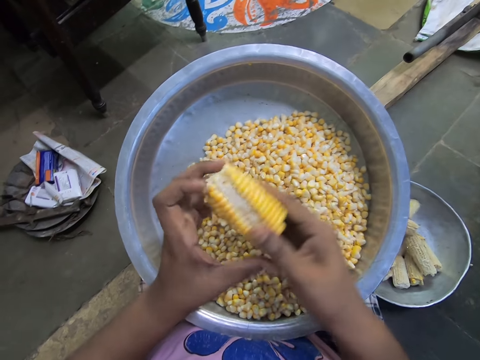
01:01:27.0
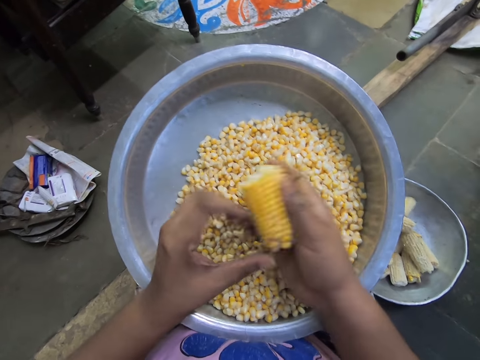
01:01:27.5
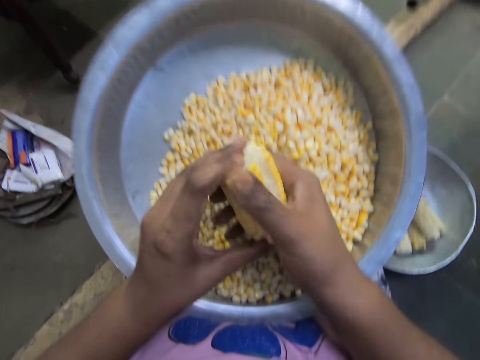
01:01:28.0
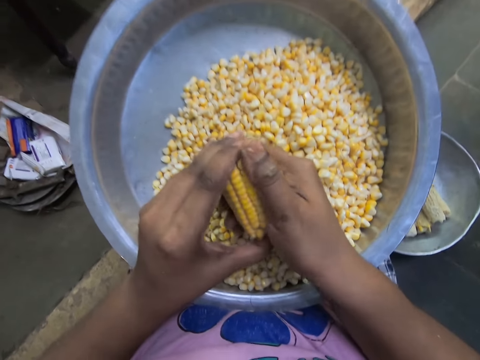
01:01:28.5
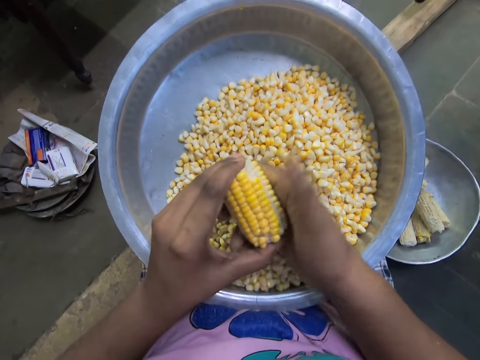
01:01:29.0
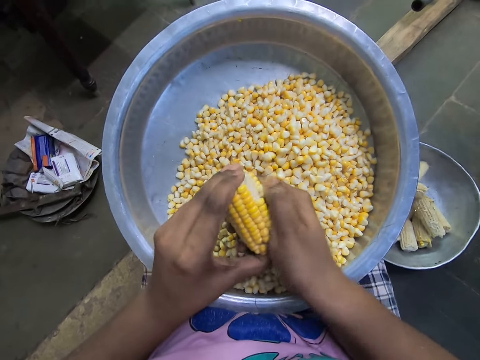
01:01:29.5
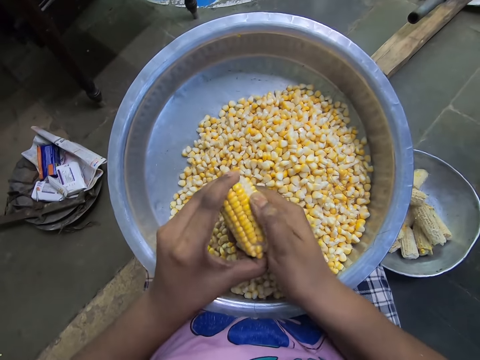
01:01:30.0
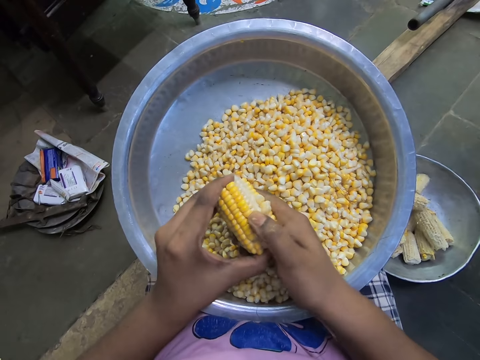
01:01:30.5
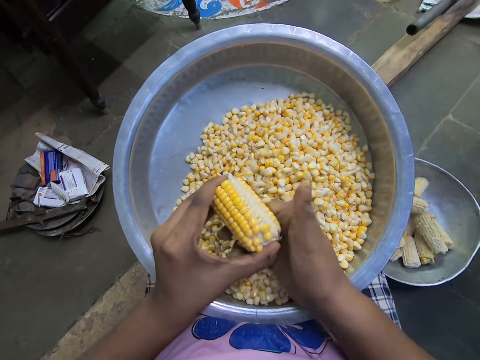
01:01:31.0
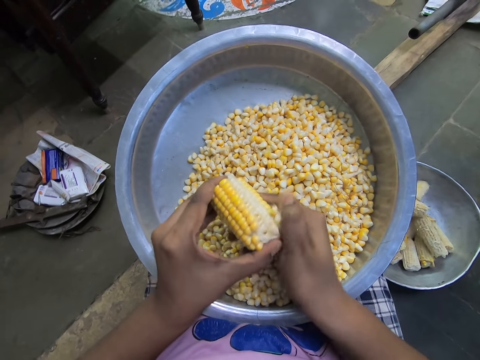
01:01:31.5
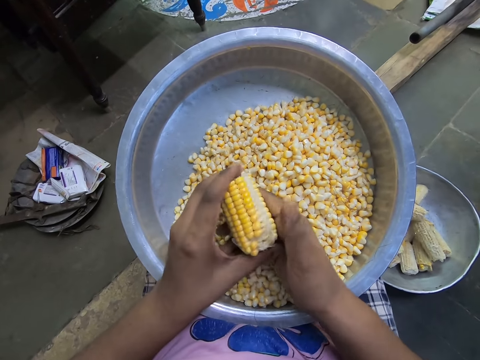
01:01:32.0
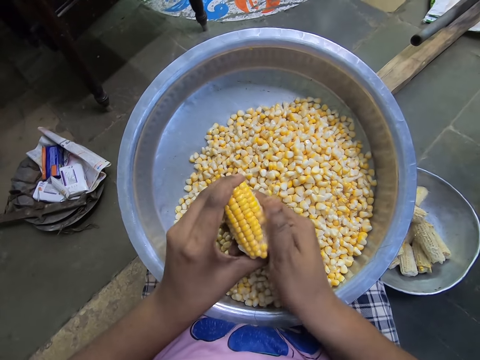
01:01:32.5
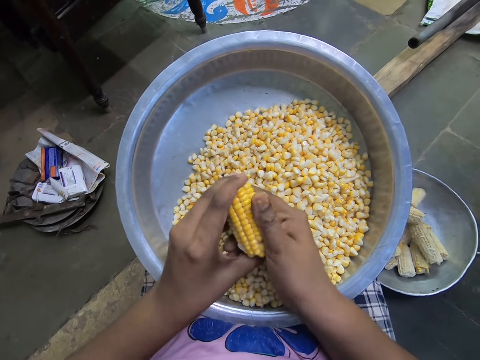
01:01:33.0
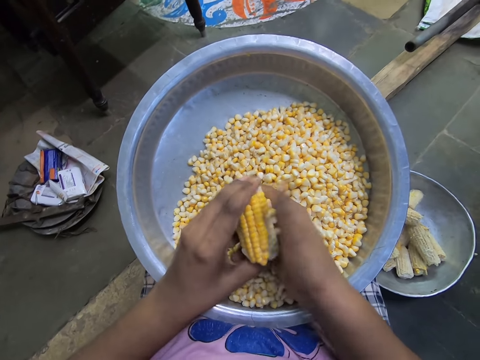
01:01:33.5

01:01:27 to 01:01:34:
The camera wearer adjusts the corn with both hands. She peels some seeds of the corn in her left hand with her right hand into the basin on her legs.

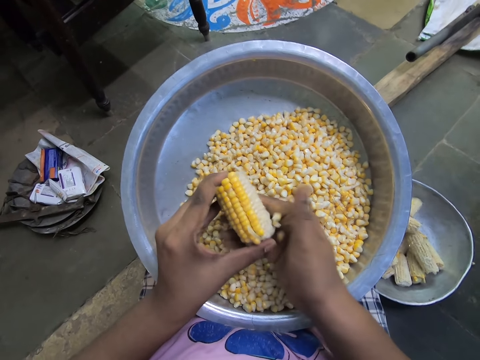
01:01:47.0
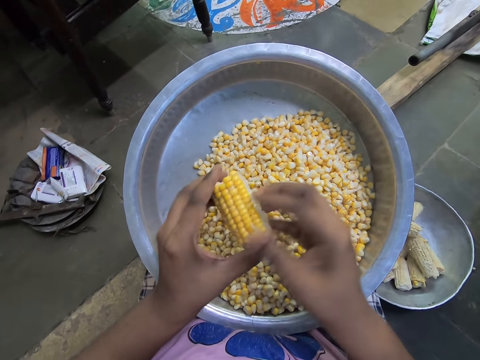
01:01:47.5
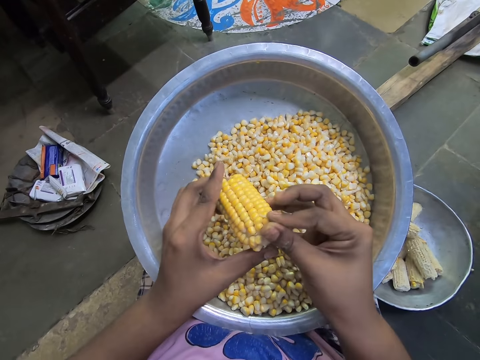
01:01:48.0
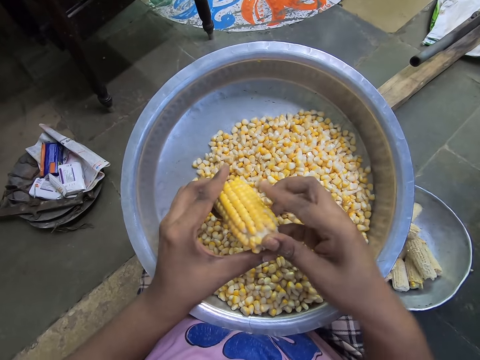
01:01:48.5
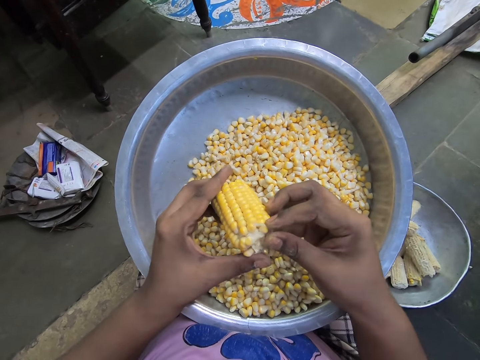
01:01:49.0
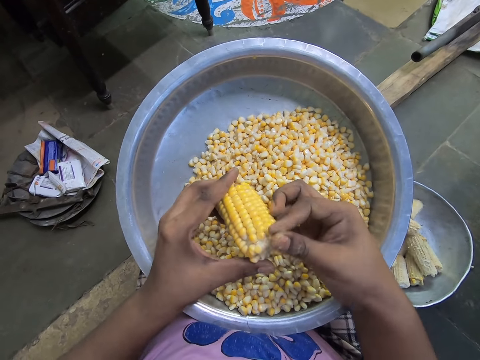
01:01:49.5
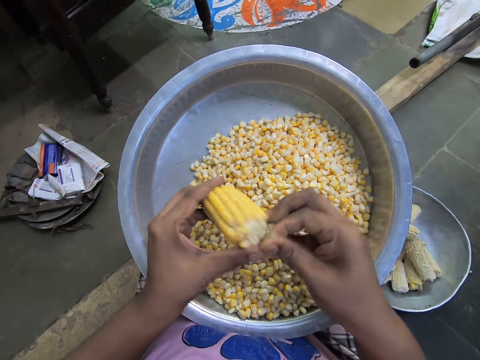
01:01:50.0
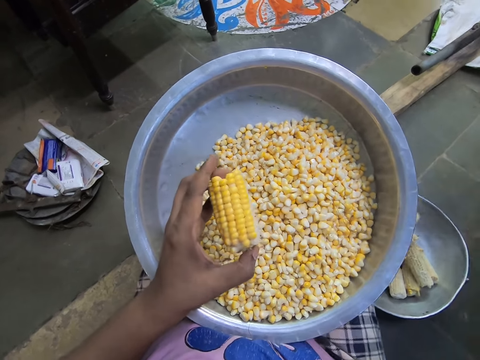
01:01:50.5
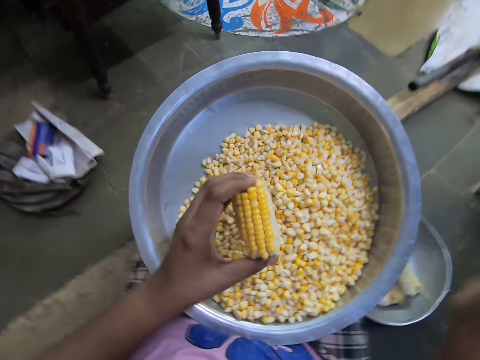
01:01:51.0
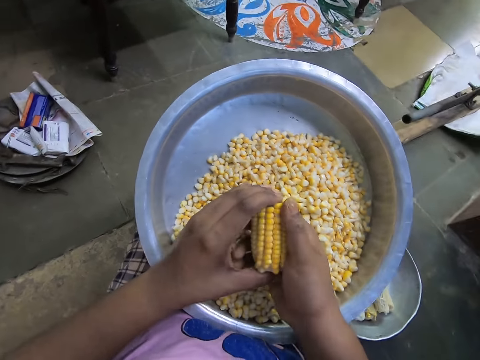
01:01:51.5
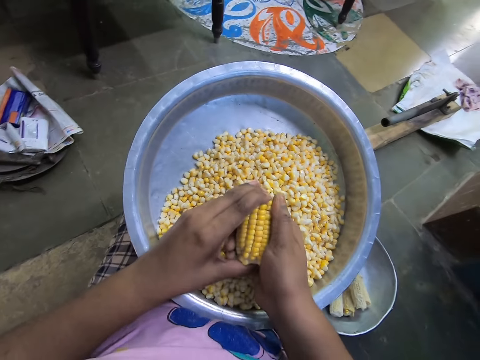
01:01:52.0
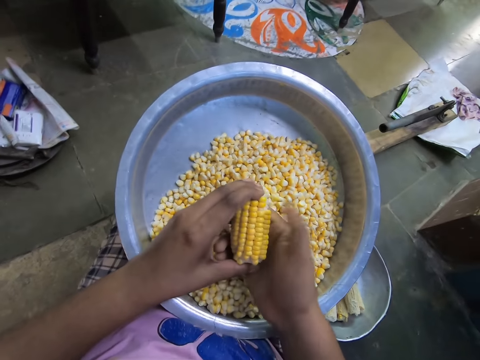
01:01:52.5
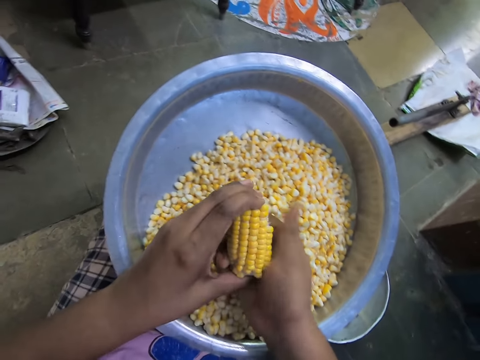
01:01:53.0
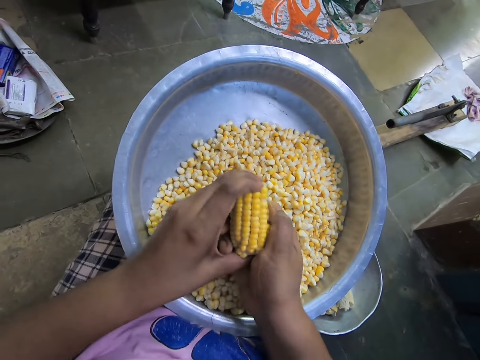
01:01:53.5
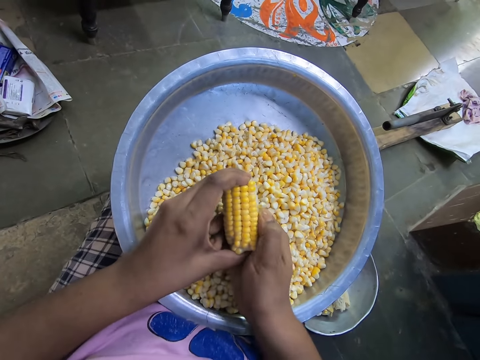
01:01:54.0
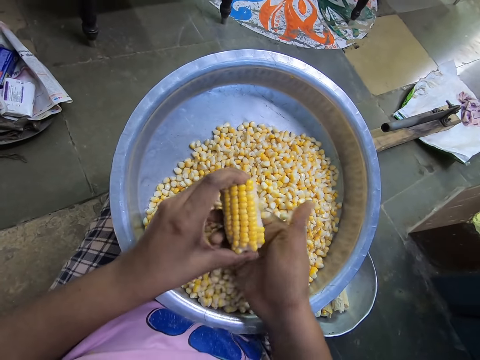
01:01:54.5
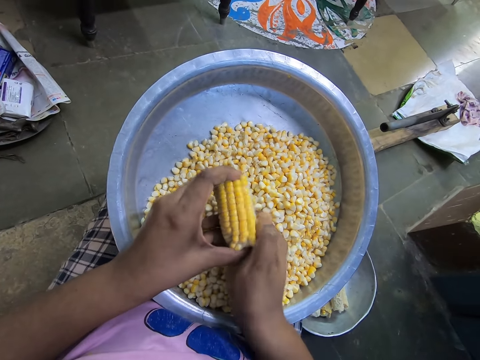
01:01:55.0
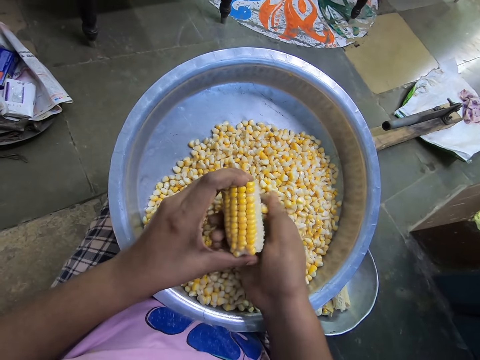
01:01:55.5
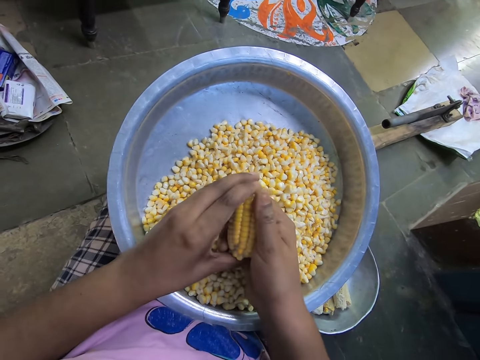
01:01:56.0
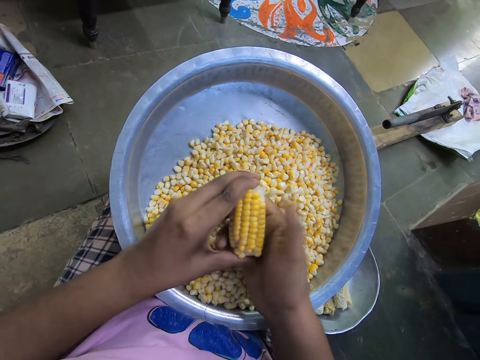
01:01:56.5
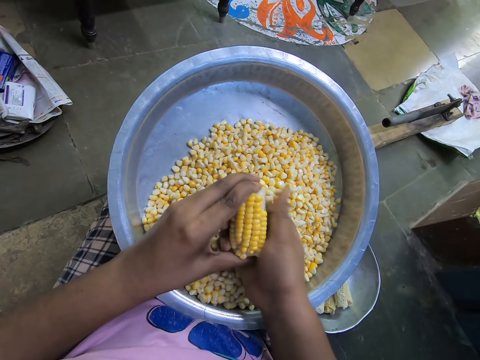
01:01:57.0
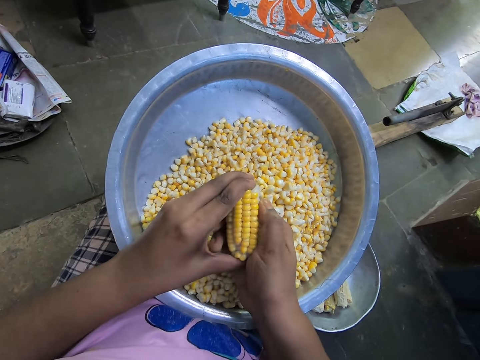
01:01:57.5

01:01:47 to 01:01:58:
The camera wearer removes a corn silk from the corn in her left hand with her right hand. She drops the corn silk in the bowl on the floor with her right hand. She peels some seeds of the corn in her left hand with her right hand into the basin on her legs.

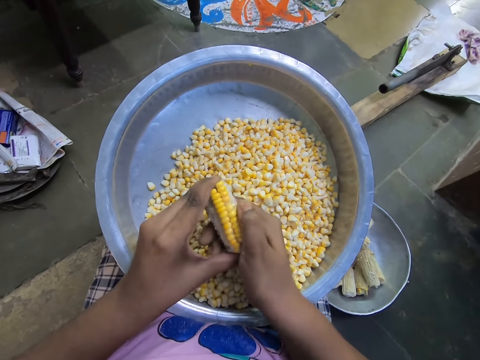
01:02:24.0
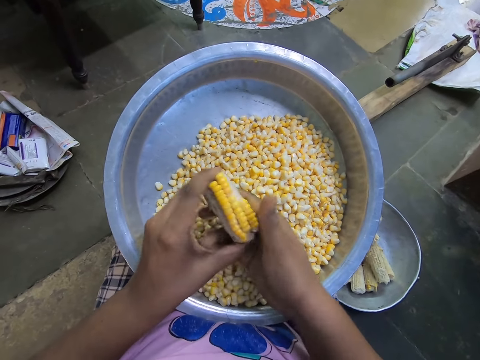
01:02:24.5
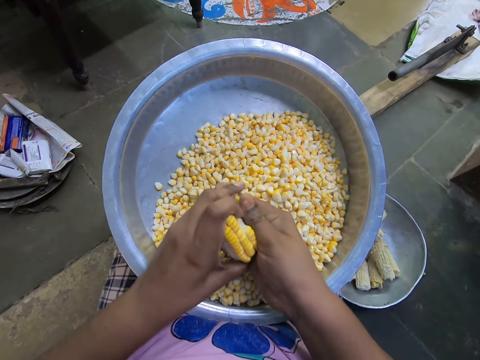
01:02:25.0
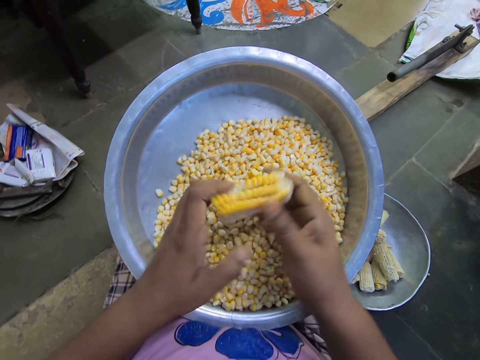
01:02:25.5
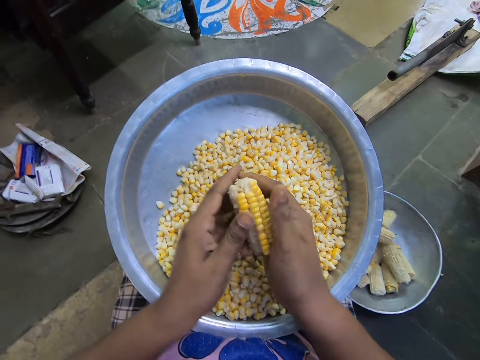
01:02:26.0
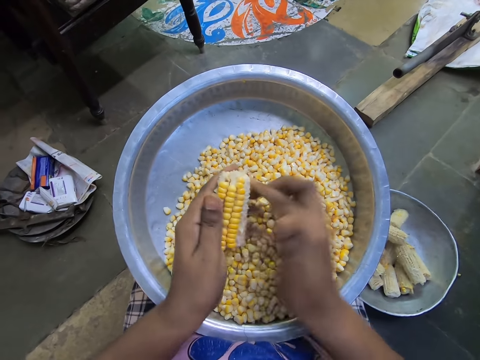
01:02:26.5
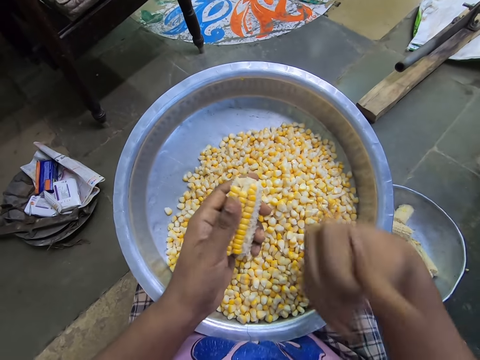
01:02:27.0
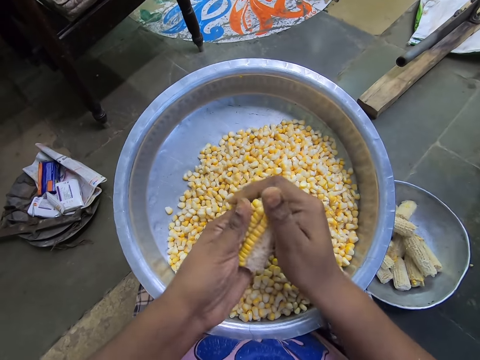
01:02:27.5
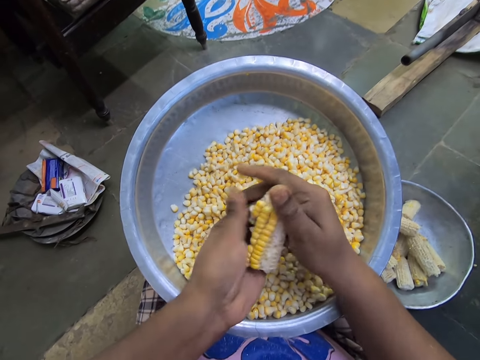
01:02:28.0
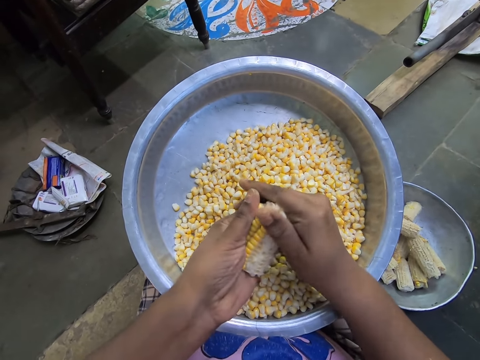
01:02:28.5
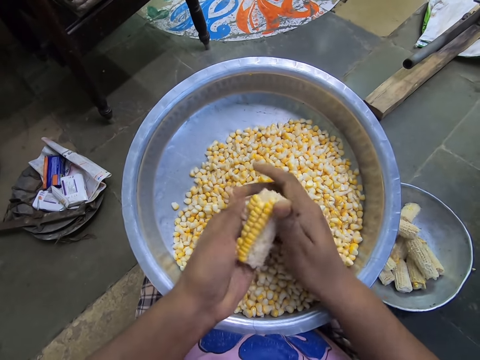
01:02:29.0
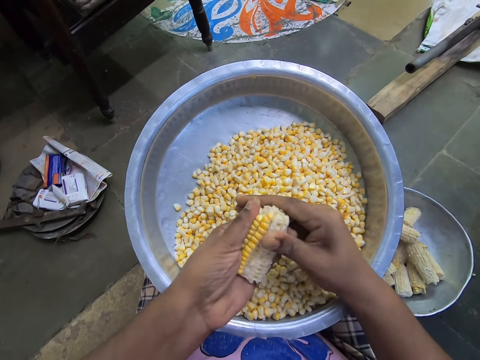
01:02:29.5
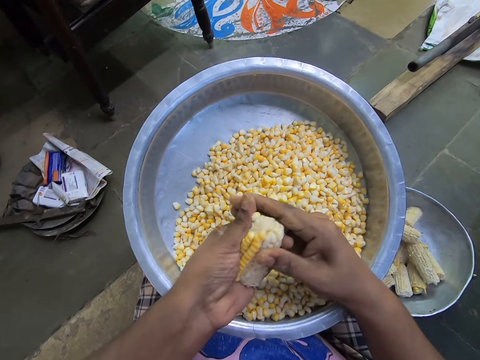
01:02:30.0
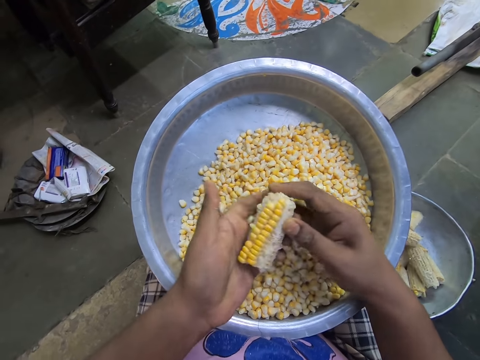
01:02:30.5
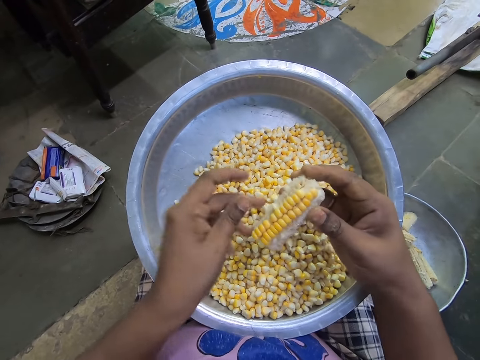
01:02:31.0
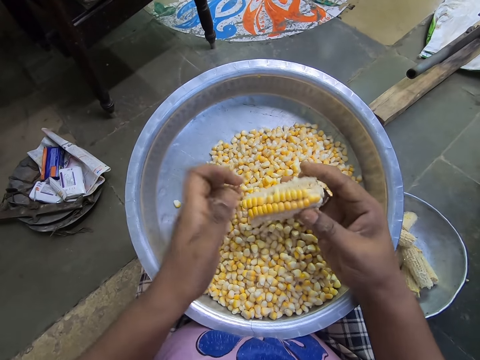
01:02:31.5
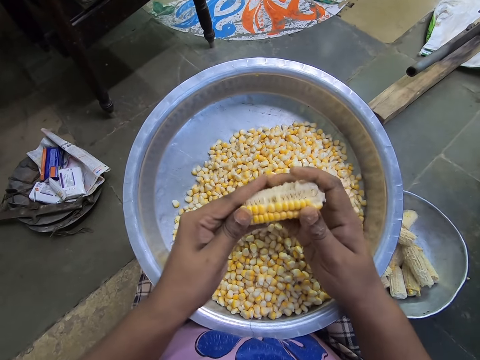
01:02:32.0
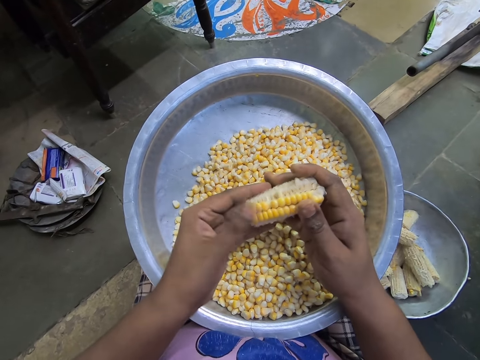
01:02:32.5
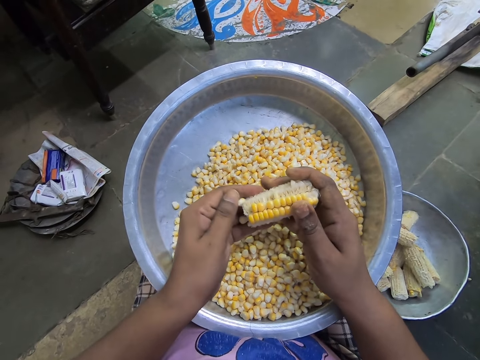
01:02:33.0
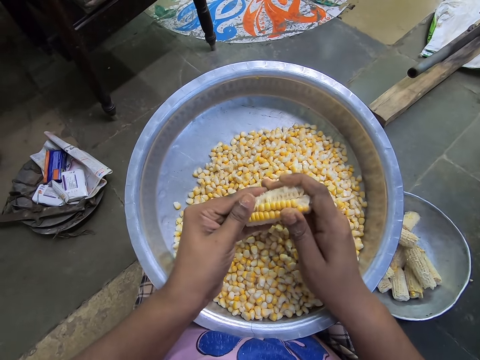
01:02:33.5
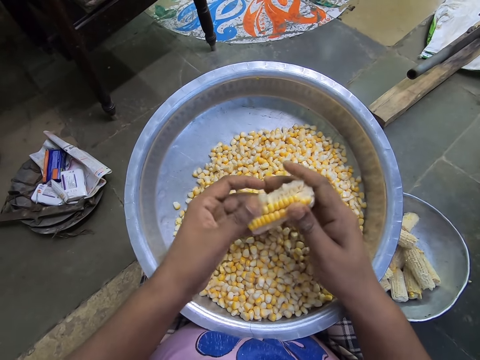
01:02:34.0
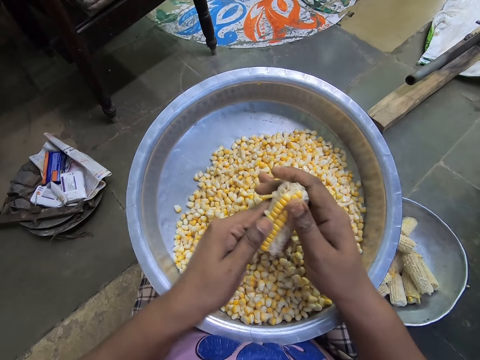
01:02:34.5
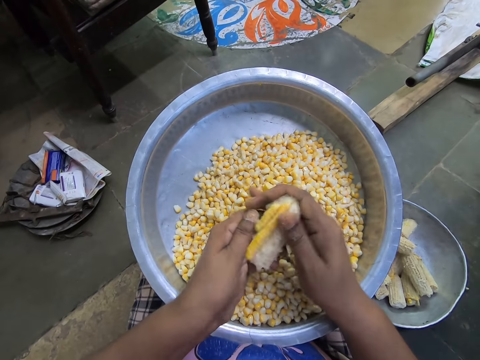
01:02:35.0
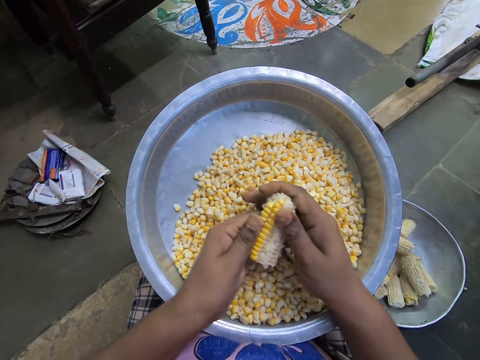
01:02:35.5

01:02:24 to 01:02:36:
The camera wearer adjusts the corn with both hands. She peels some seeds of the corn in her right hand with her left hand into the basin on her legs.
